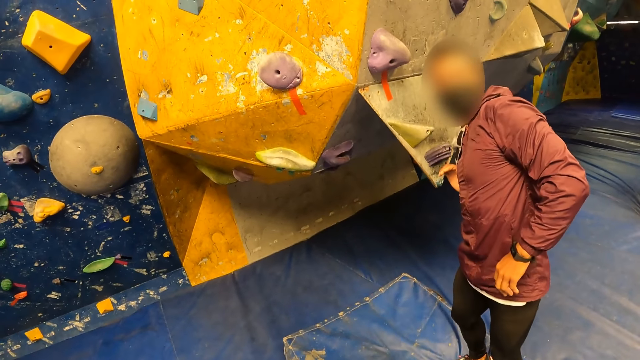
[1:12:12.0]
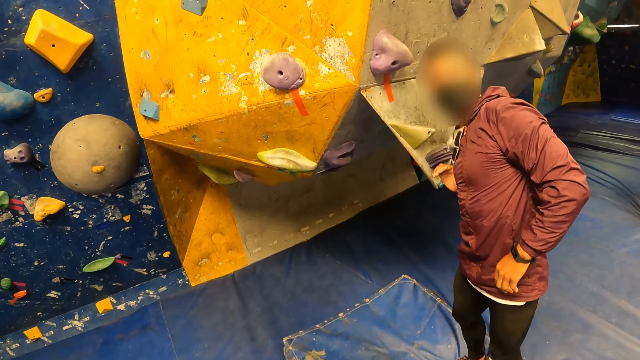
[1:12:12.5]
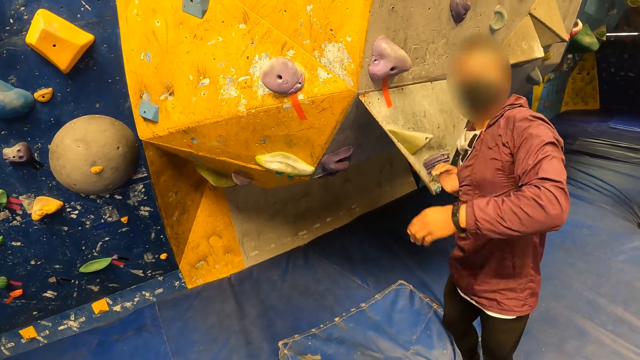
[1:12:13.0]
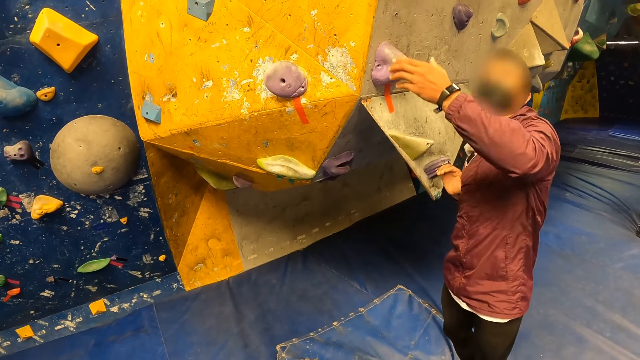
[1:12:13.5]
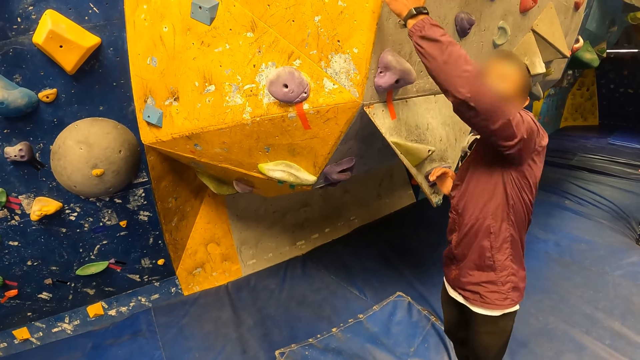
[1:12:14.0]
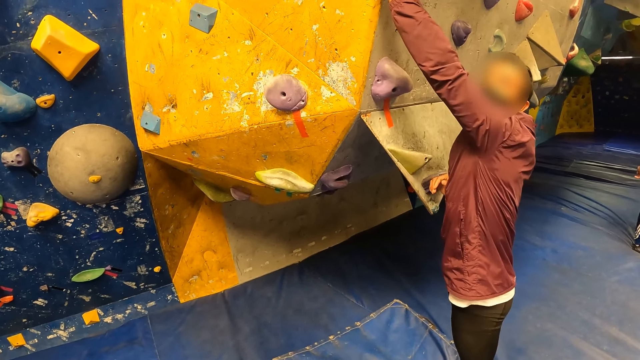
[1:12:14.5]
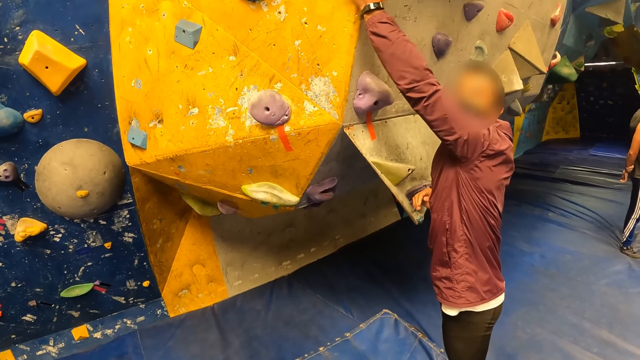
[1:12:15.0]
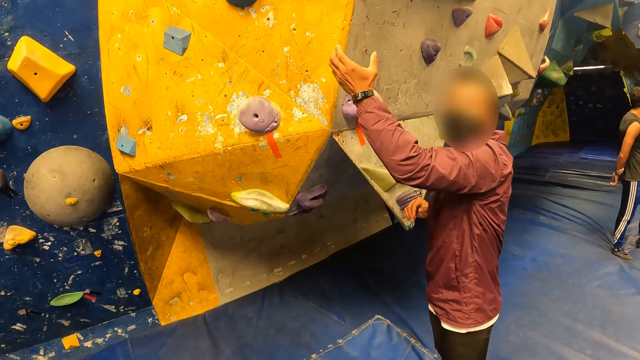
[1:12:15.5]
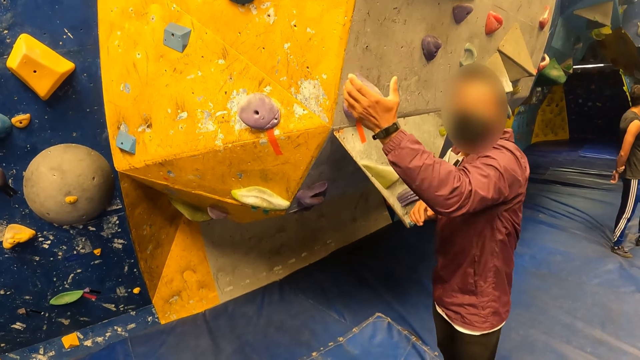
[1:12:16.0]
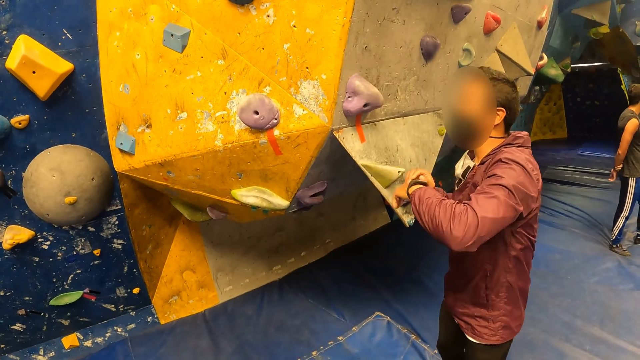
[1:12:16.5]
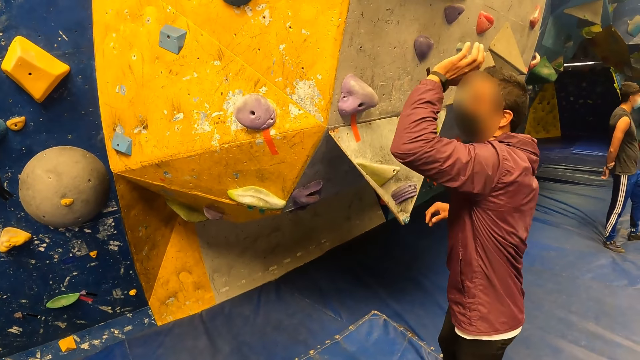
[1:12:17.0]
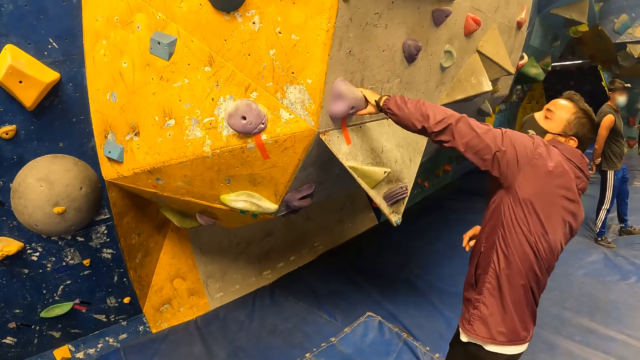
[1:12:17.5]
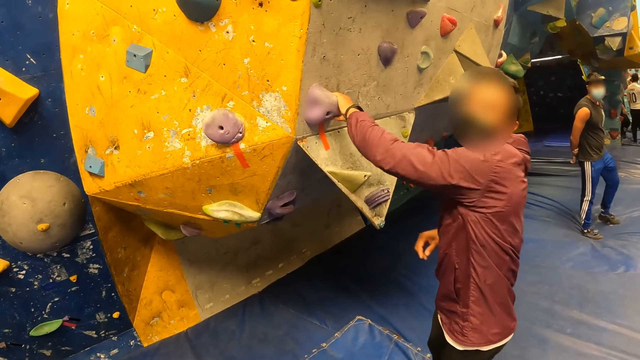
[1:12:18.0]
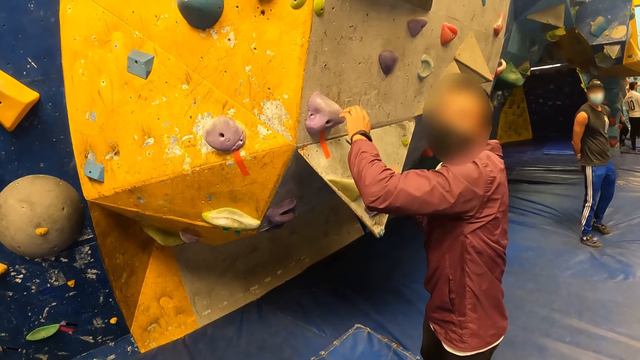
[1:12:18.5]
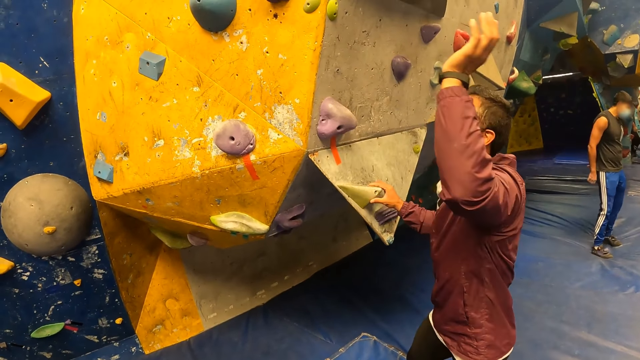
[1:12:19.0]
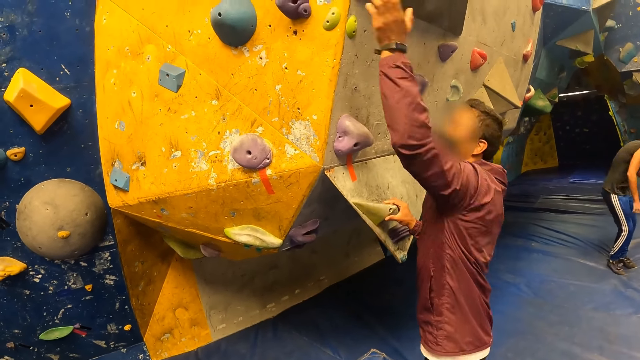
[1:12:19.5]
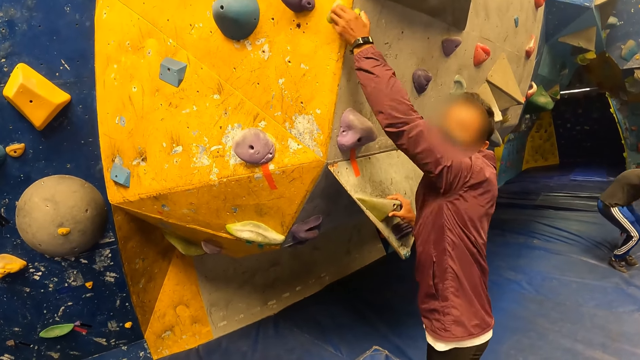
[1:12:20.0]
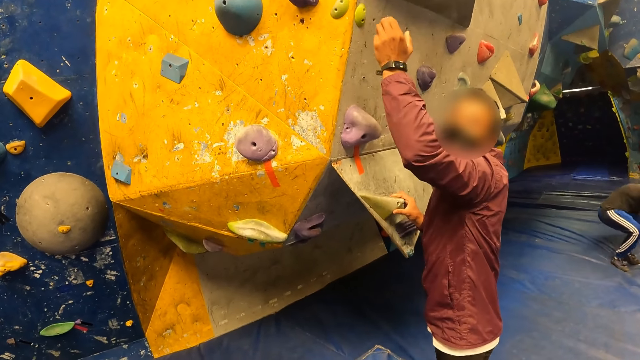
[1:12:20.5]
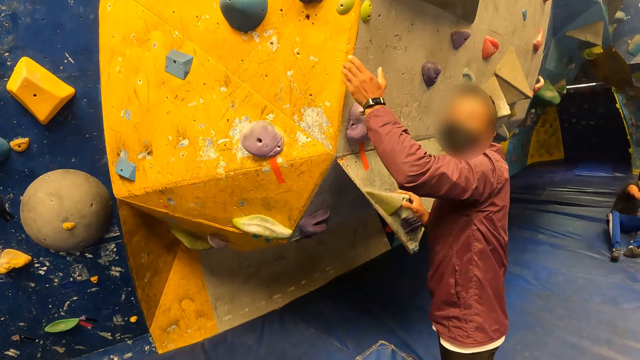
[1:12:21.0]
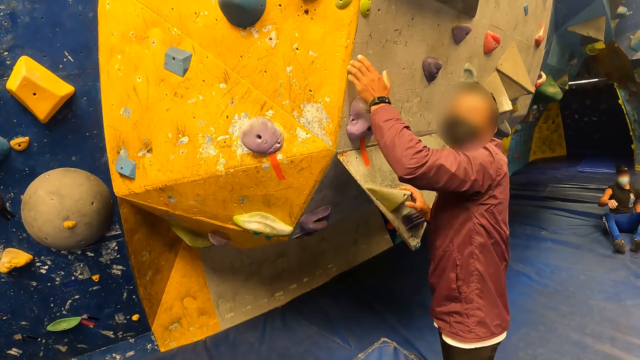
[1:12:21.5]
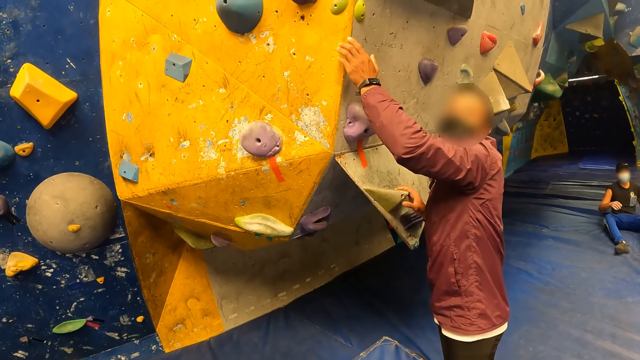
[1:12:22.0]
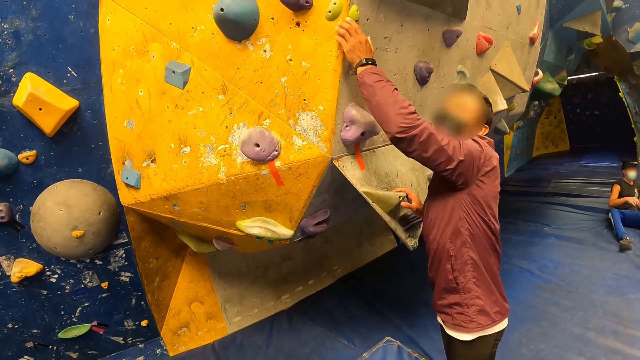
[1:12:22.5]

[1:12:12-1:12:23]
The man speaks to the camera wearer. Another man holds a purple climbing hold with his left hand. The other man holds the green climbing hold with his right hand. The other man holds the green climbing hold with his left hand. The other man removes his left hand from the green climbing hold.

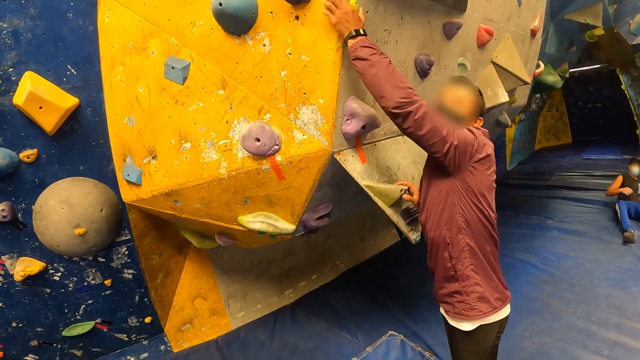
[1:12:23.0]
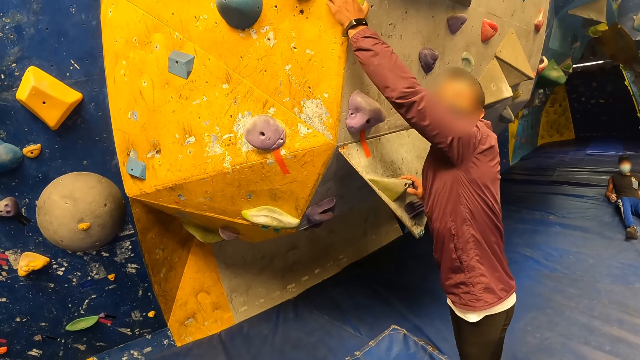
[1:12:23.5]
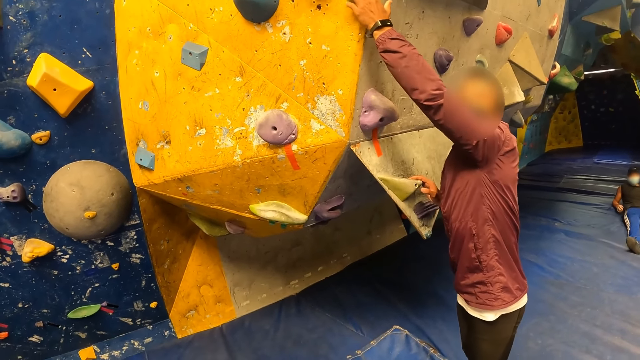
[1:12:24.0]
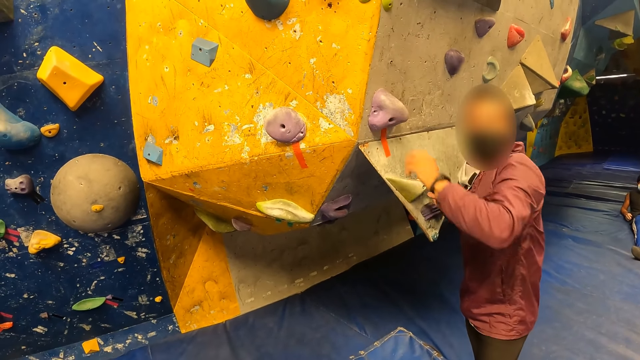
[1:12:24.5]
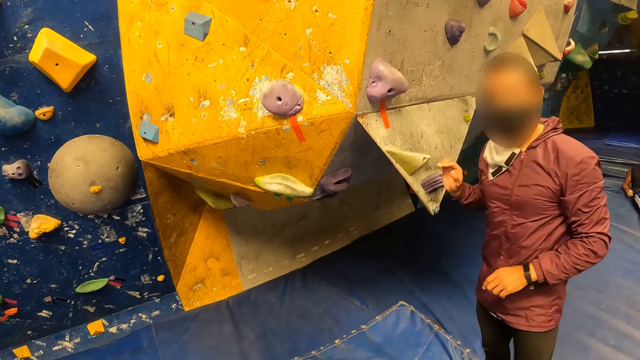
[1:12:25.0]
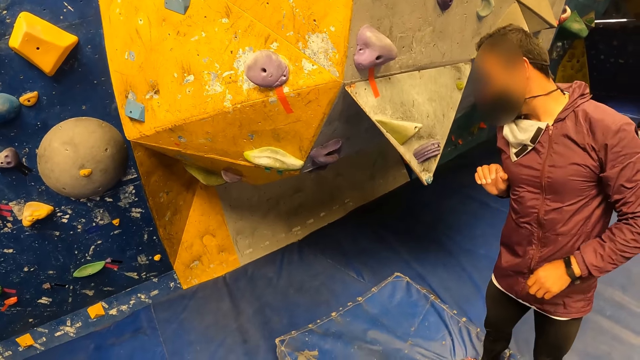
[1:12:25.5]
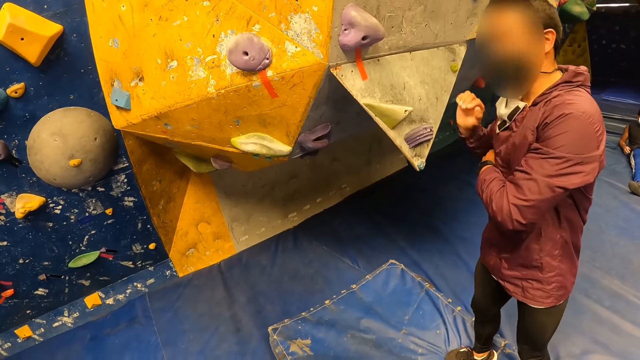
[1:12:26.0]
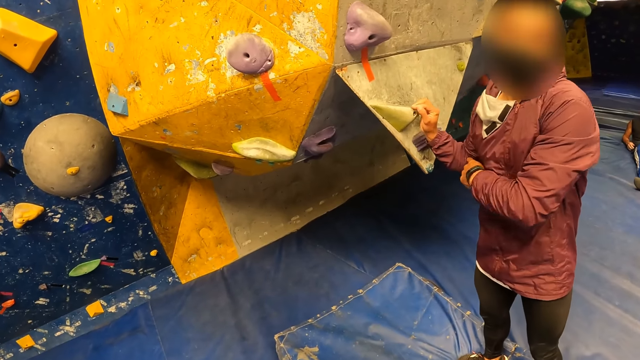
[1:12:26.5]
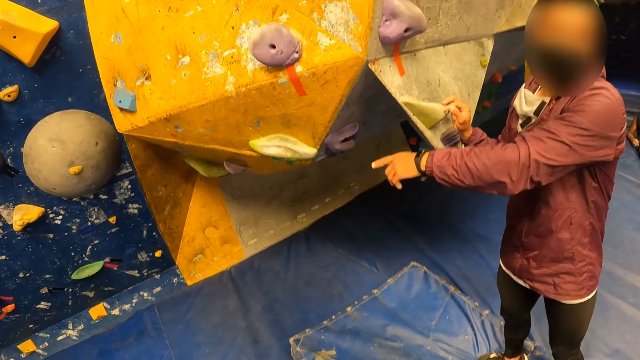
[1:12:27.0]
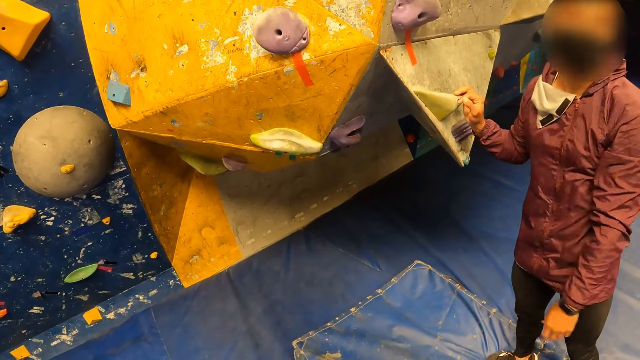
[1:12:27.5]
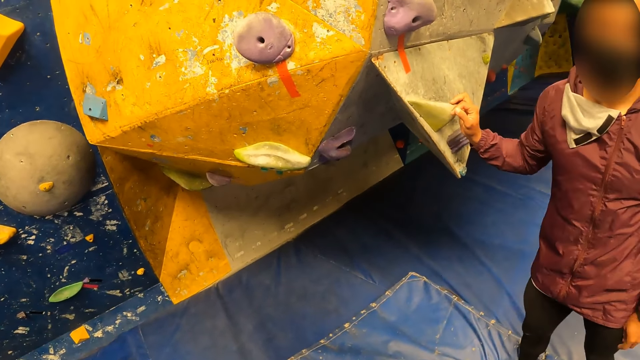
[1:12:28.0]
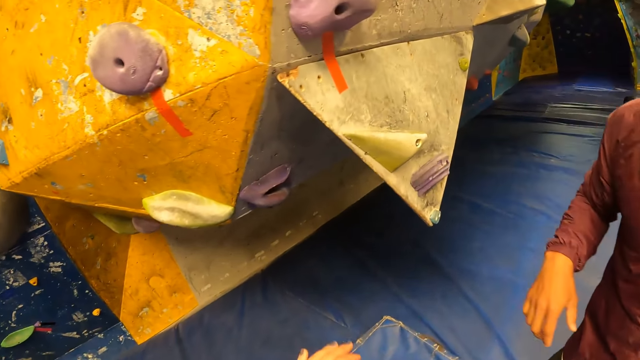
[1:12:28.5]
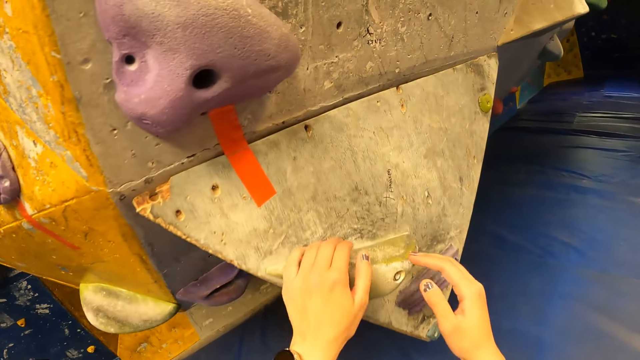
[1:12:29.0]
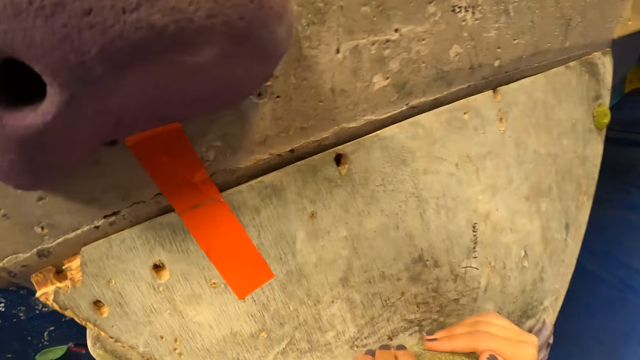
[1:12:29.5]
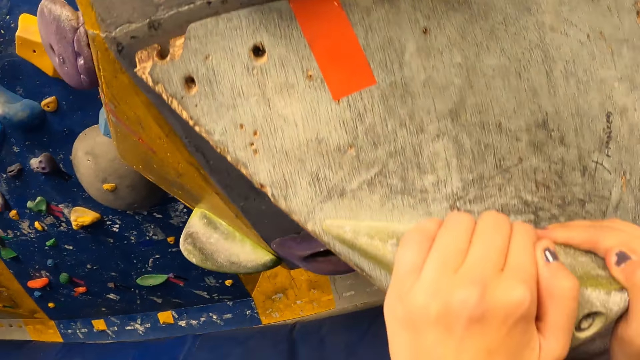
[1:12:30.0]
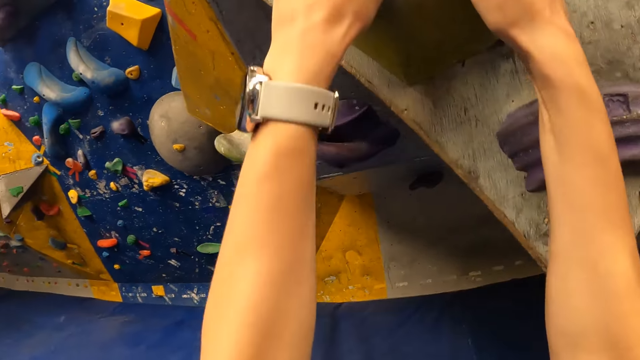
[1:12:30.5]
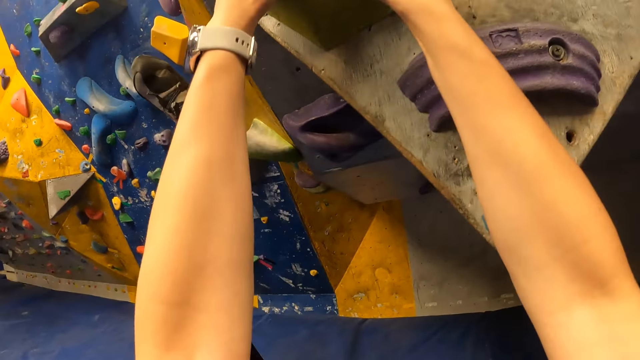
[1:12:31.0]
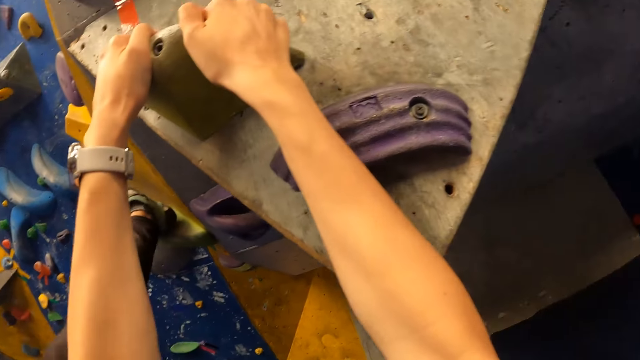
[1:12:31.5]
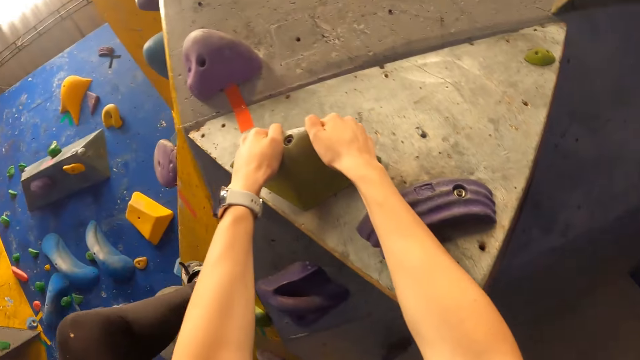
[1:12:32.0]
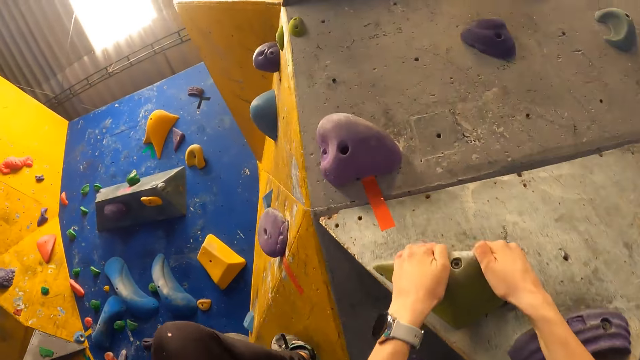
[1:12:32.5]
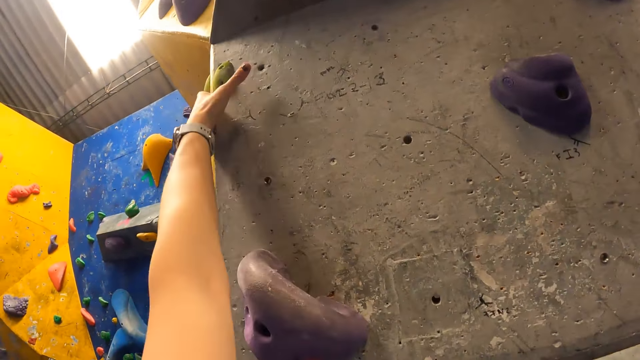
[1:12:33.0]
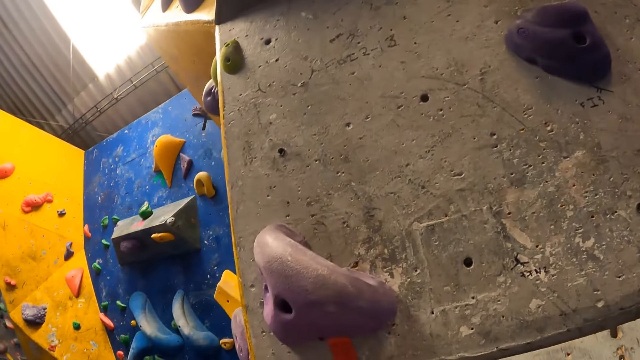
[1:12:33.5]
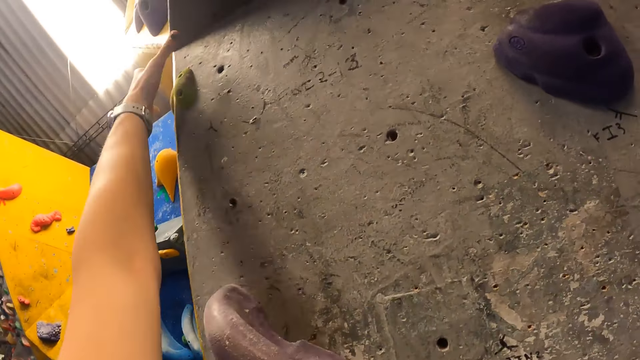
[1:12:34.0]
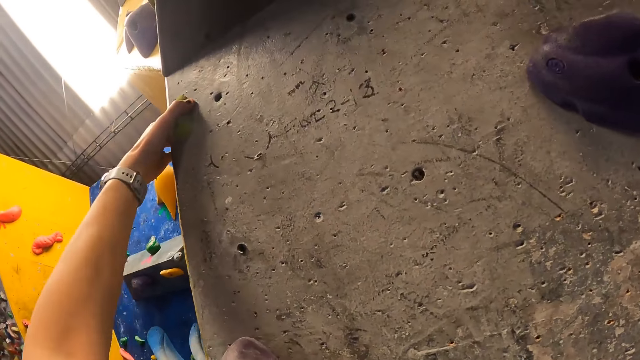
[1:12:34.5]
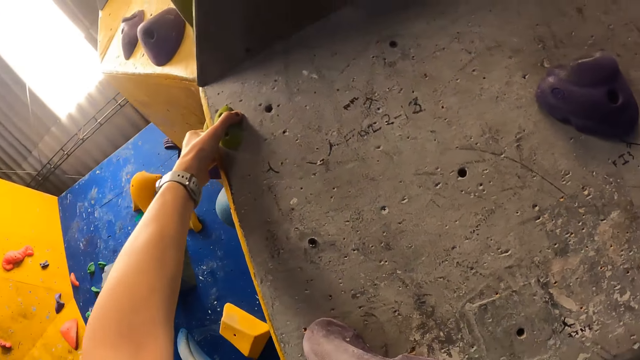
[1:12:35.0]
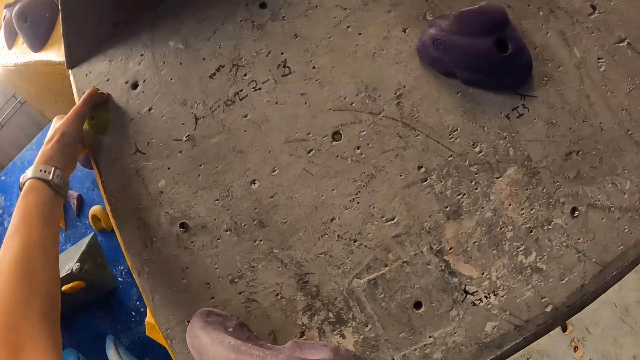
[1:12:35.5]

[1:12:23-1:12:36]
The other man holds the green climbing hold with his left hand. The other man places his right hand on the green climbing hold. The other man interacts with the camera wearer. The camera wearer holds the green climbing hold with both hands. She climbs on the green climbing hold with her left leg. She holds the green climbing hold with her left hand.
